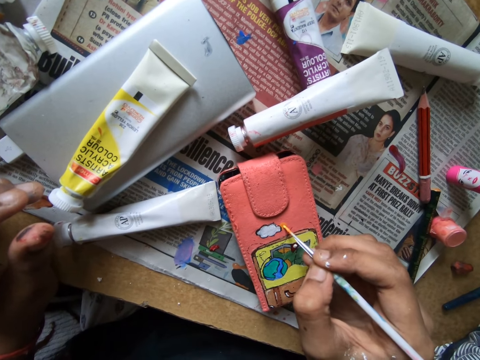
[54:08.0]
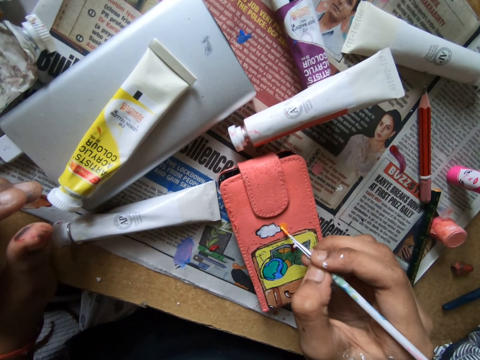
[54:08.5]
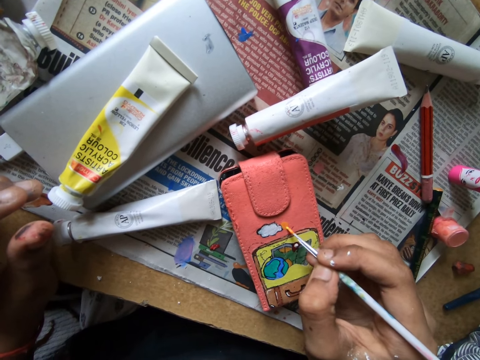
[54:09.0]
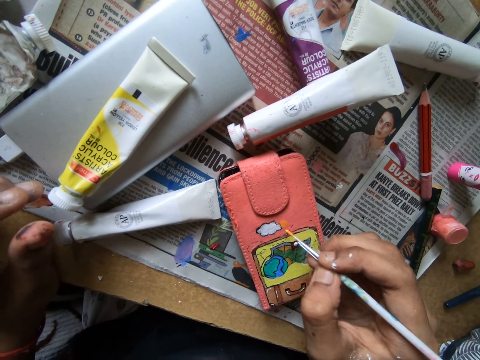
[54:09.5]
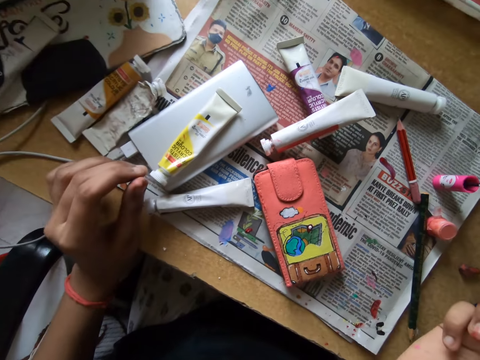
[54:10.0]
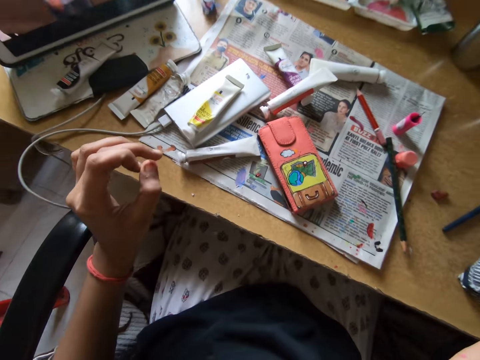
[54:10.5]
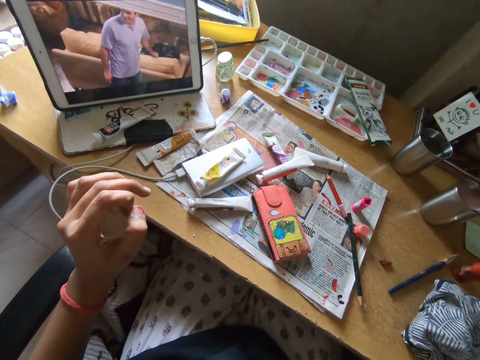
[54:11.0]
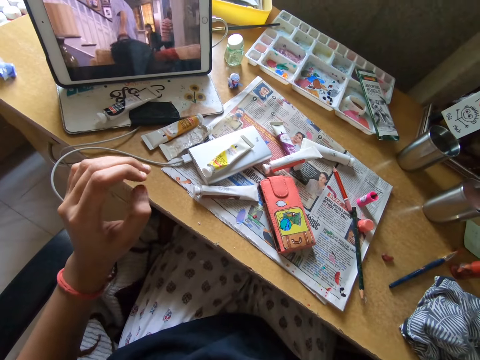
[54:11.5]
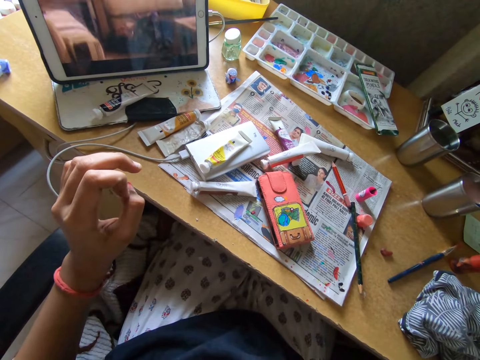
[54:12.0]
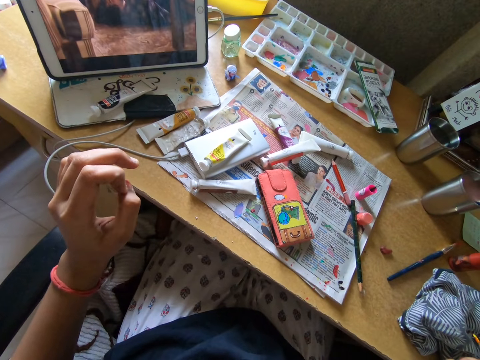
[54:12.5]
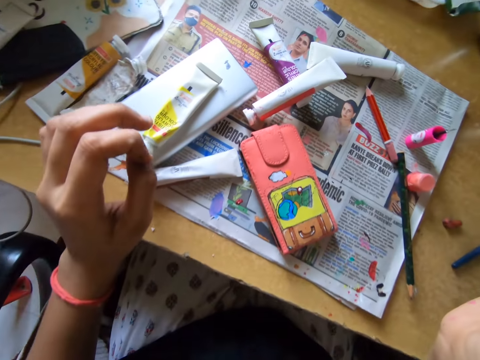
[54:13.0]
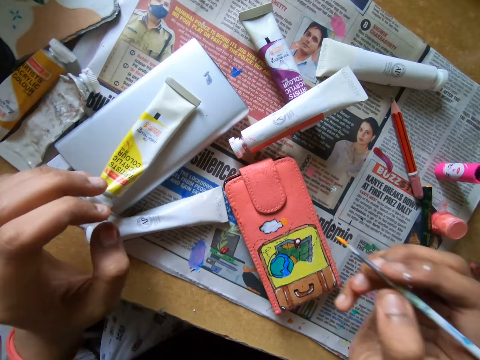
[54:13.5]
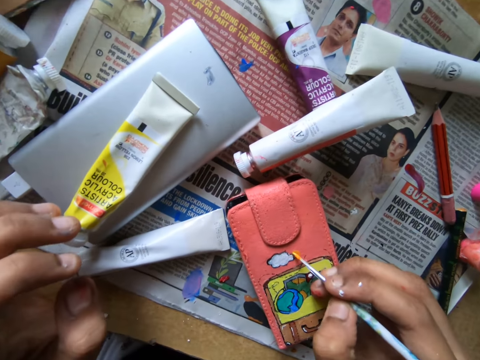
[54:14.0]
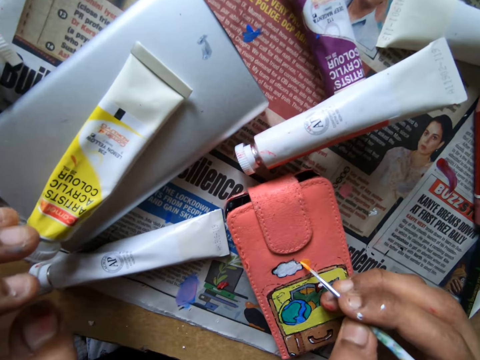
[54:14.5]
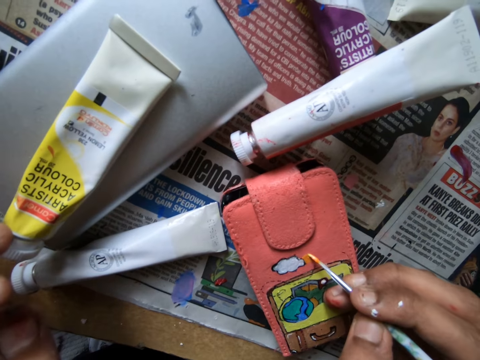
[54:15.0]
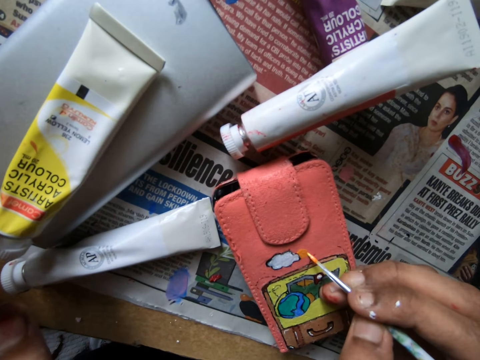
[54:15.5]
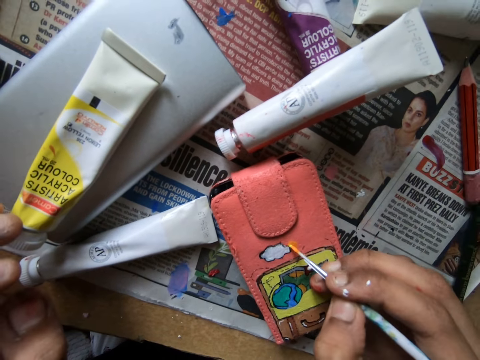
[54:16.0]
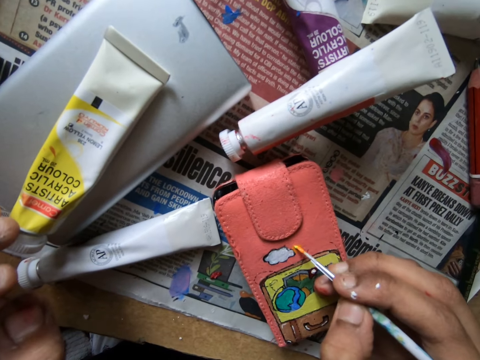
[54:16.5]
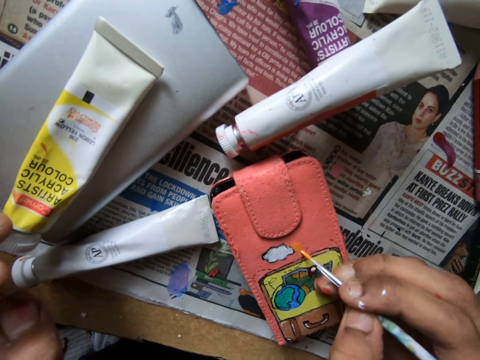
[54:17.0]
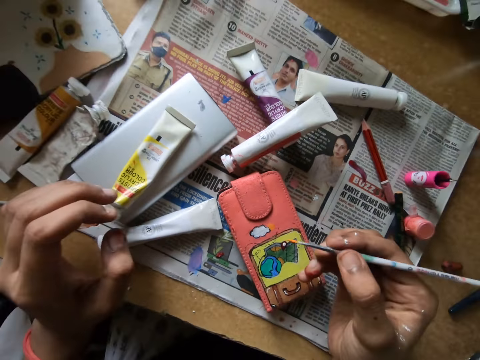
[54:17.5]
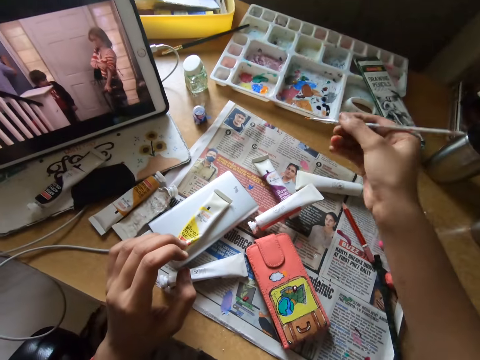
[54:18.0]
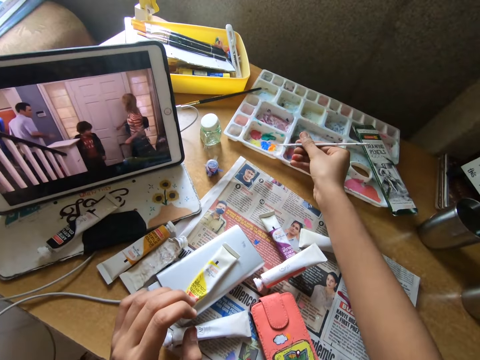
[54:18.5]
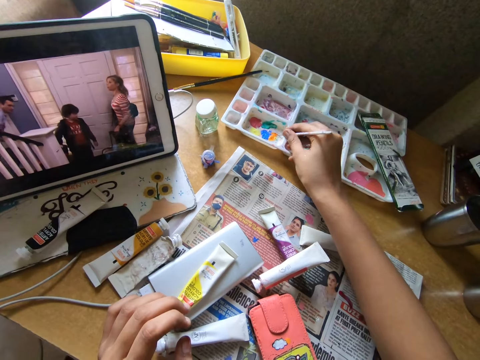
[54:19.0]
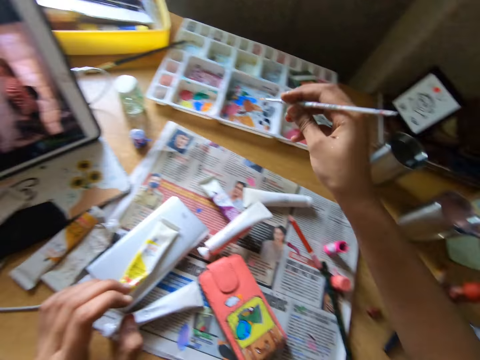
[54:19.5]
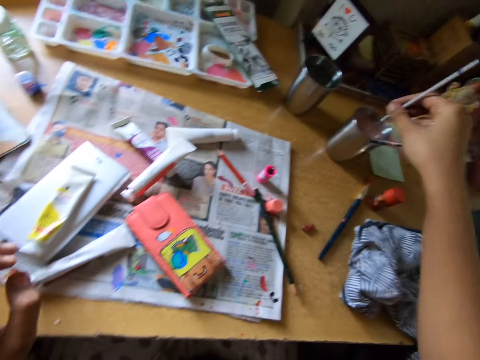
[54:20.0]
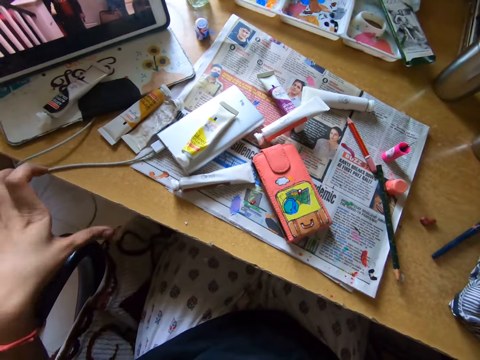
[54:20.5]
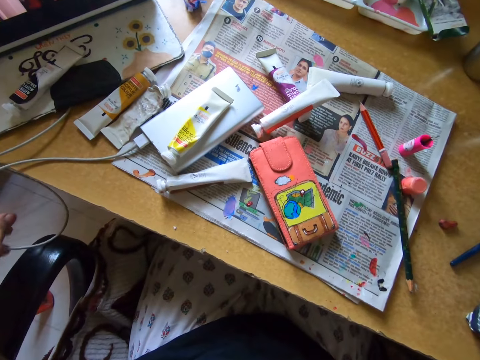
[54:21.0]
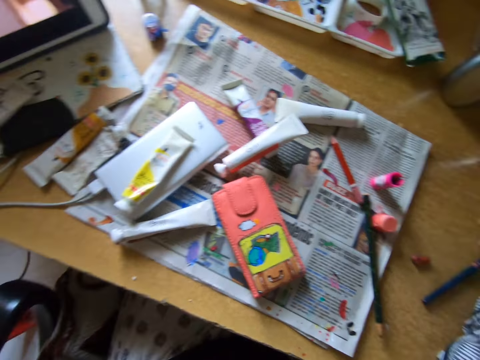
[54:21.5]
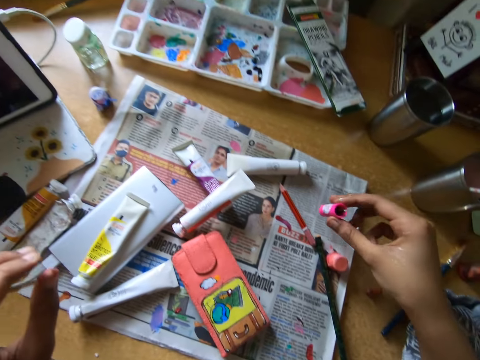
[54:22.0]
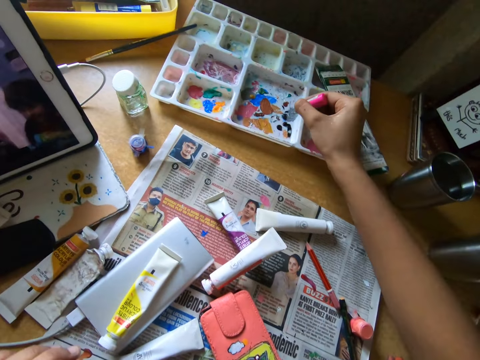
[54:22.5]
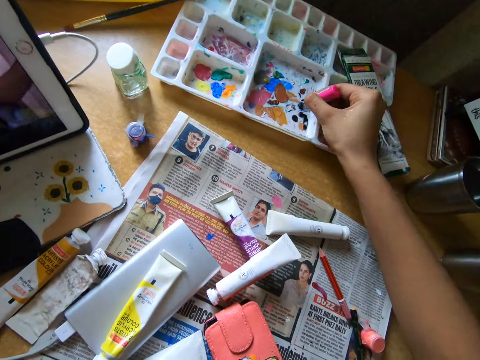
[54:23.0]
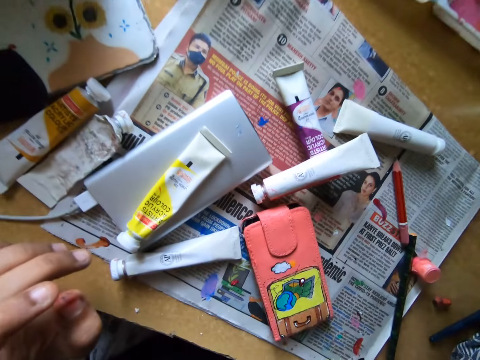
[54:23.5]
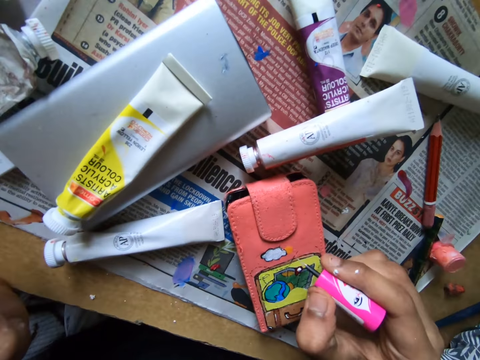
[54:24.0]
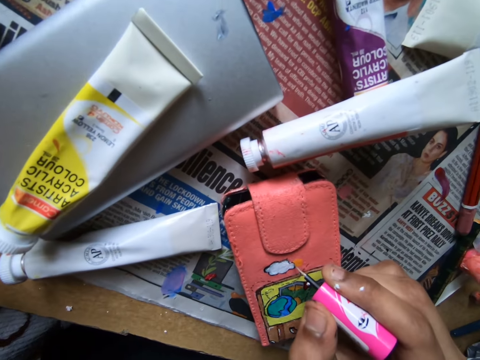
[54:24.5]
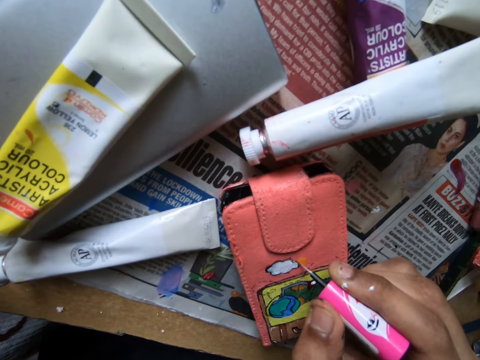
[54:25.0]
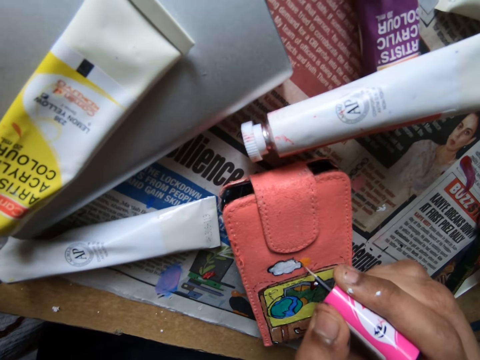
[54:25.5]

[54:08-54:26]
The camera wearer rubs her left fingers. She watches on a tablet. She paints a wallet with a pencil brush. She dips the pencil brush or white color brush in her right hand into a paint tray on the table. She rubs the pencil brush on the paint tray. She dips the pencil brush in a tumbler on the table. She touches a phone charger. She adjusts the cable on the table with her left hand. She picks up a paint marker or pink color brush on top of a newspaper. She dips the pink color brush into the paint tray on the table. She rubs the paint marker on the paint tray. She applies paint on the wallet with the paint marker.

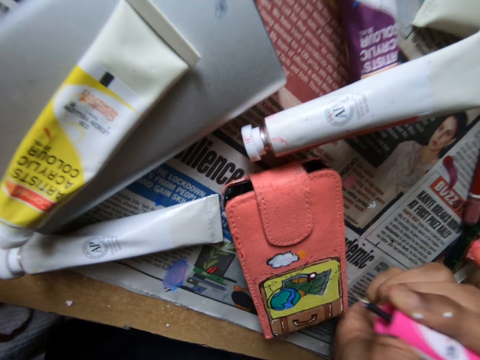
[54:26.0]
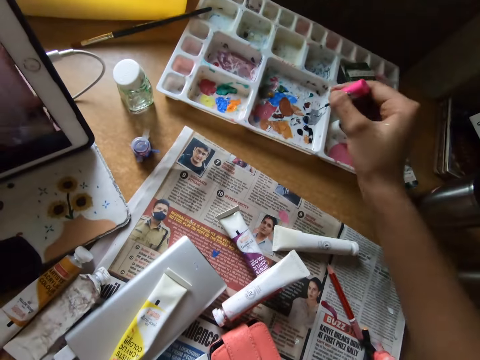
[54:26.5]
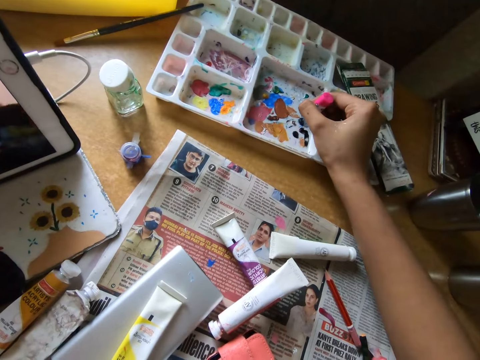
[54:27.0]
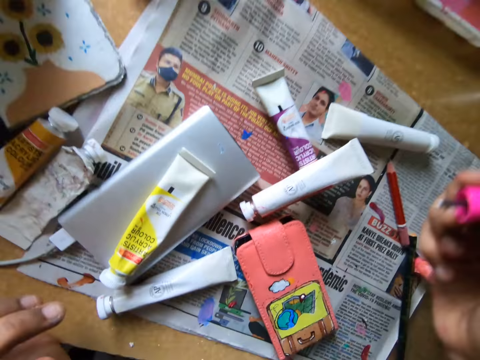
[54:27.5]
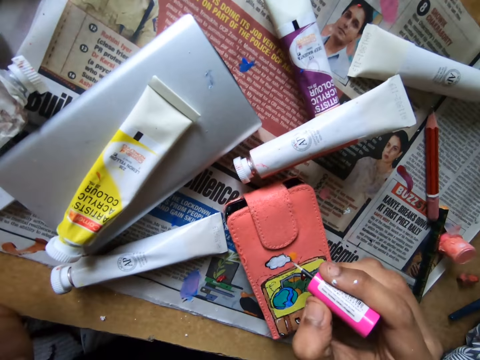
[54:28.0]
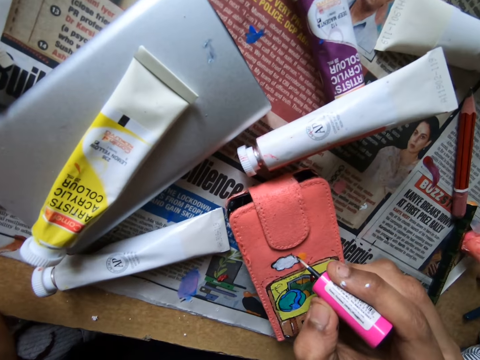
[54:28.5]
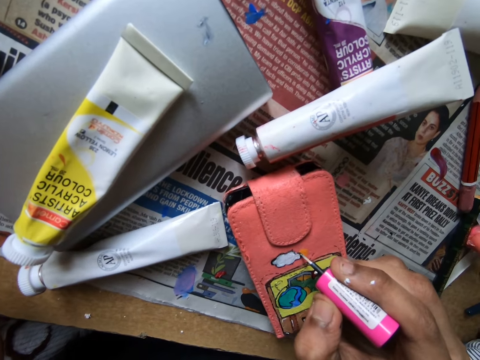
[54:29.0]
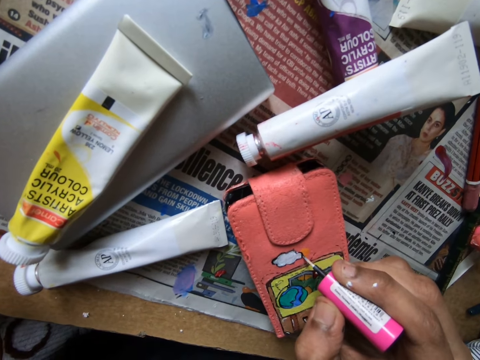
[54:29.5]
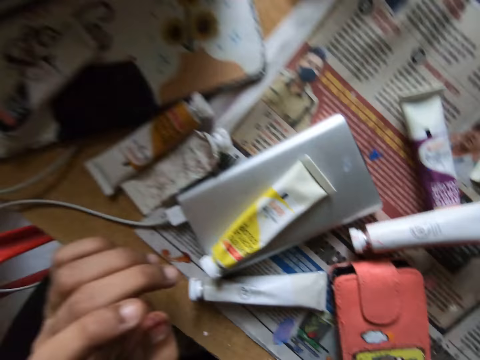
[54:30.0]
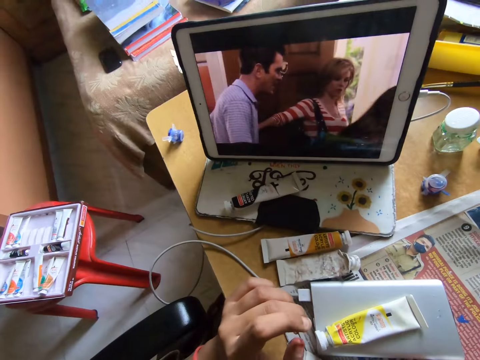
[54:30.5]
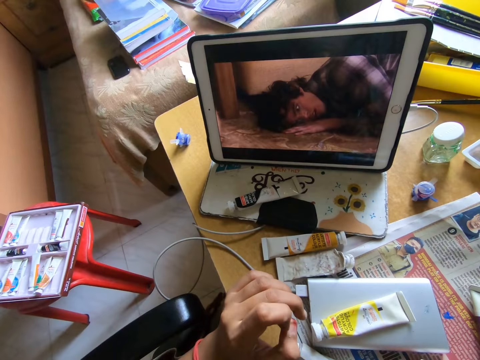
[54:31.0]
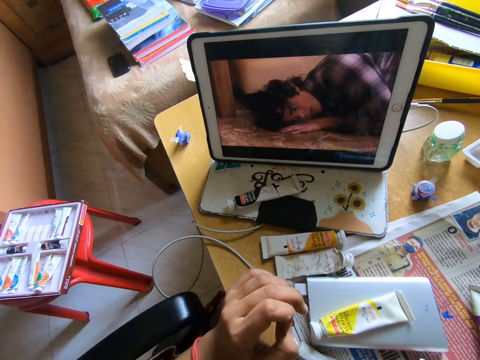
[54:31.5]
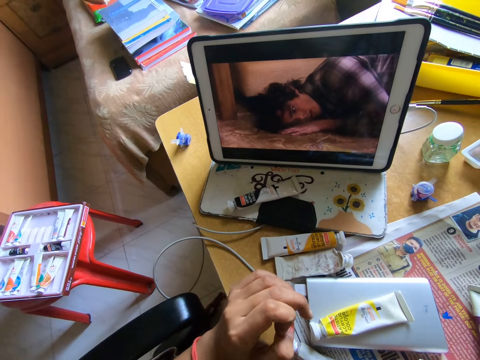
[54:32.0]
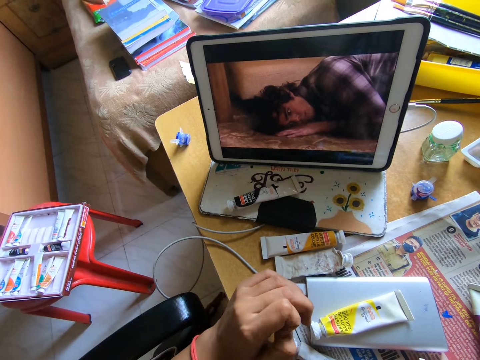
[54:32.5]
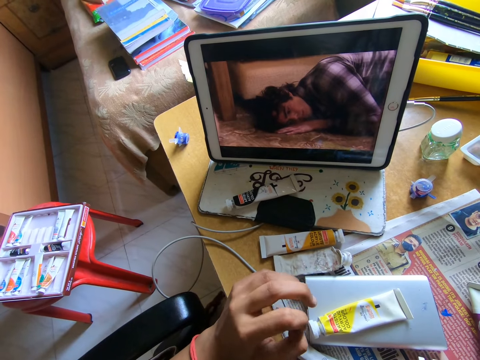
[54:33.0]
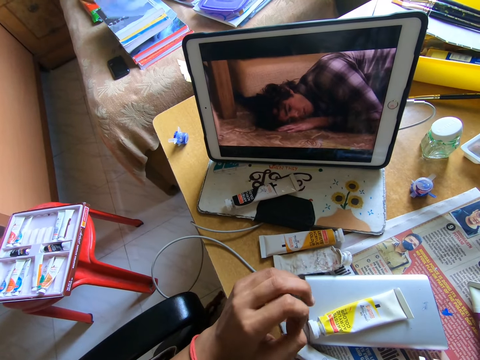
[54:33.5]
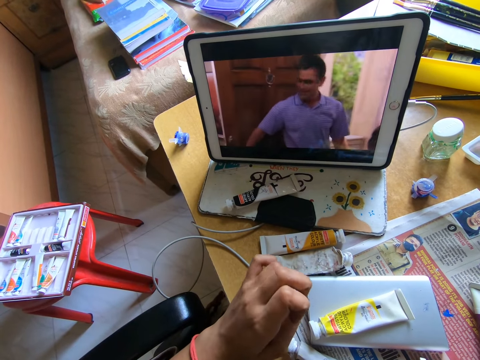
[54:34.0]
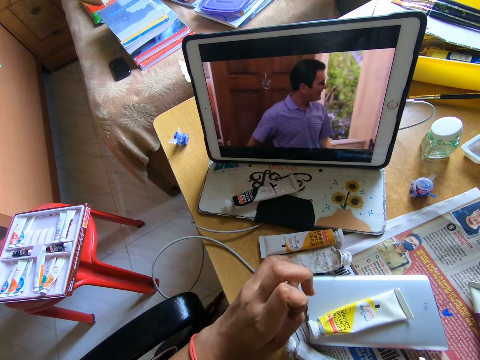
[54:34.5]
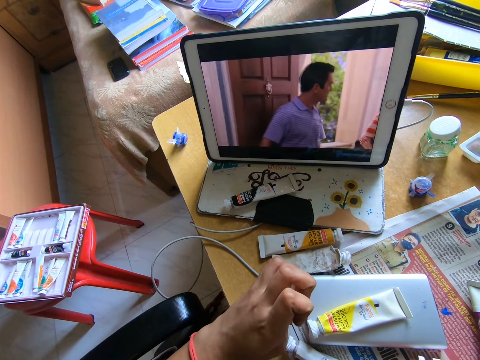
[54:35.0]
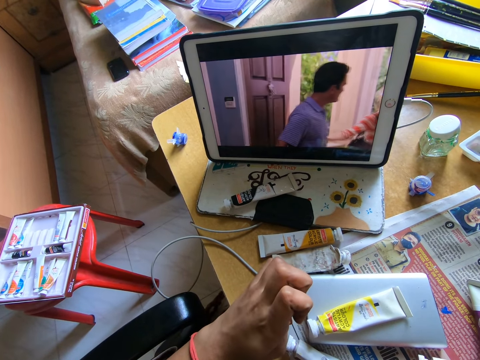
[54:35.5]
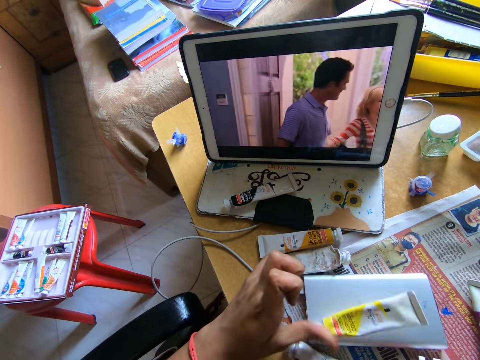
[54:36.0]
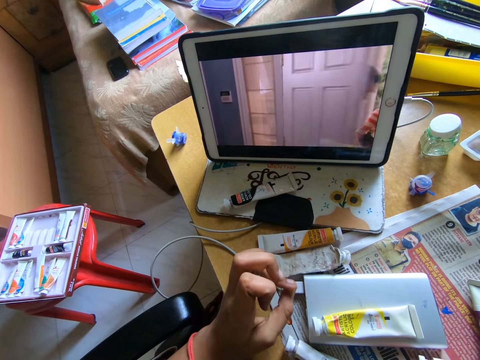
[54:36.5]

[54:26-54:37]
The camera wearer dips the pink color brush into a paint tray on the table. They rub a paint marker on the paint tray. They paint the pouch on the table with the pink color brush. They watch a movie on the iPad on the table.
